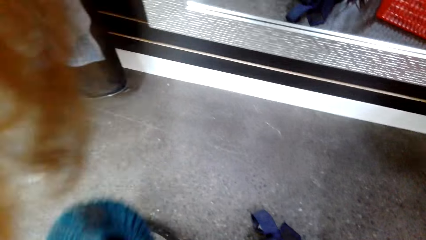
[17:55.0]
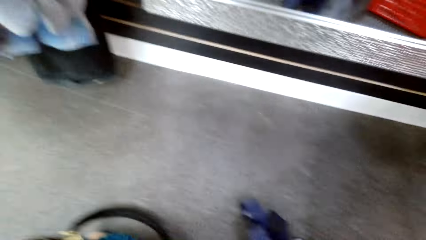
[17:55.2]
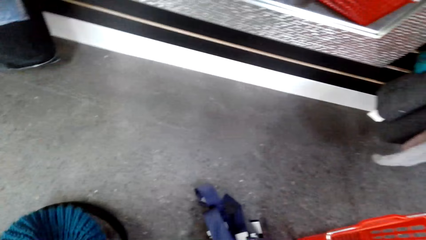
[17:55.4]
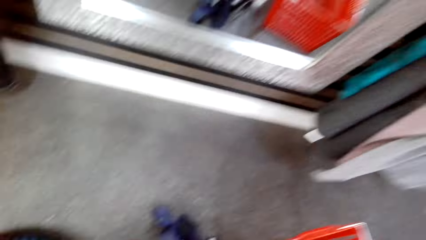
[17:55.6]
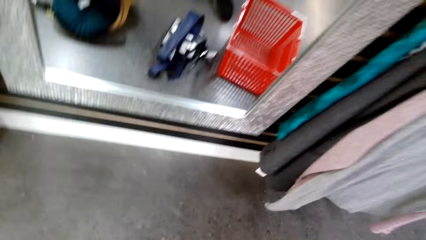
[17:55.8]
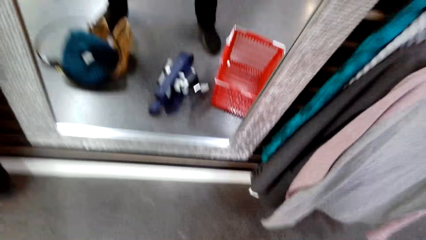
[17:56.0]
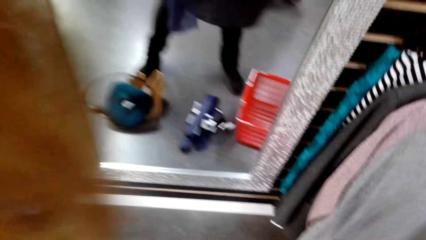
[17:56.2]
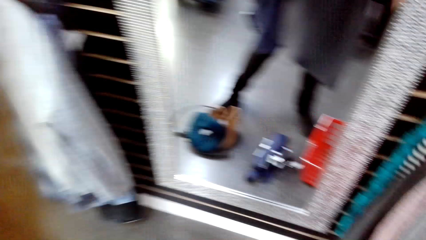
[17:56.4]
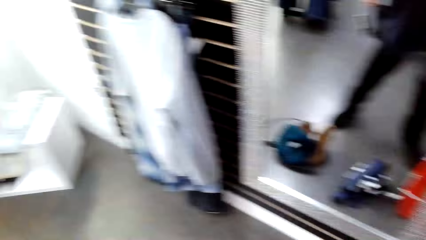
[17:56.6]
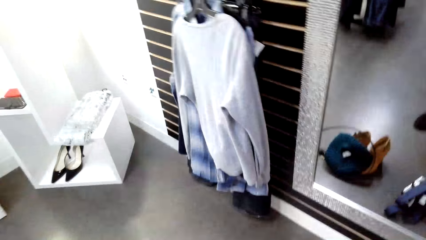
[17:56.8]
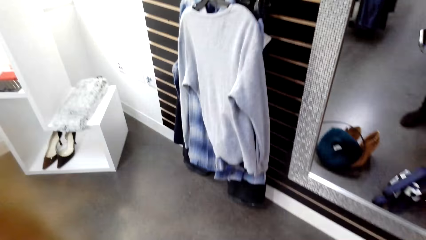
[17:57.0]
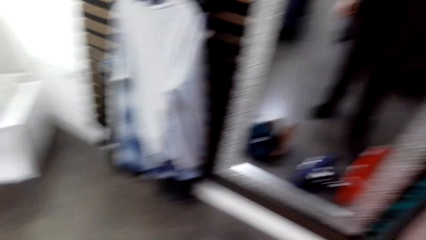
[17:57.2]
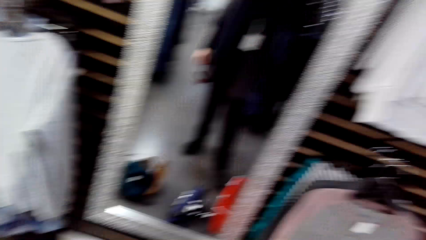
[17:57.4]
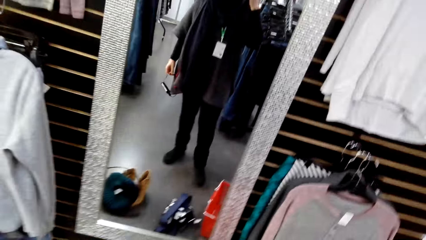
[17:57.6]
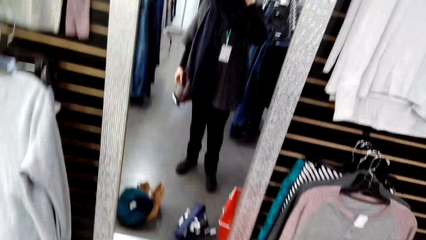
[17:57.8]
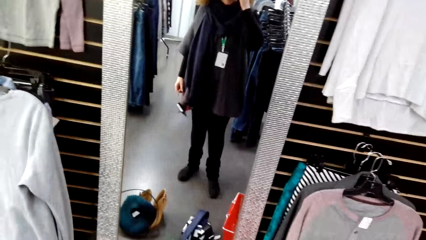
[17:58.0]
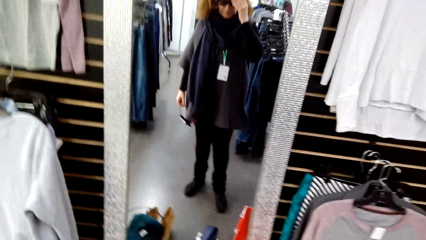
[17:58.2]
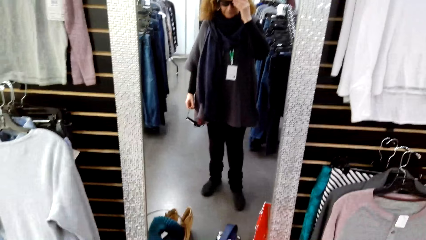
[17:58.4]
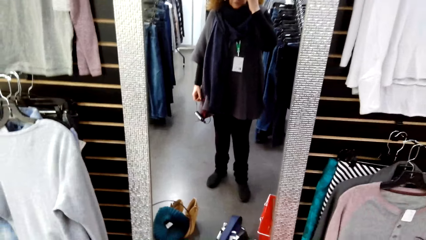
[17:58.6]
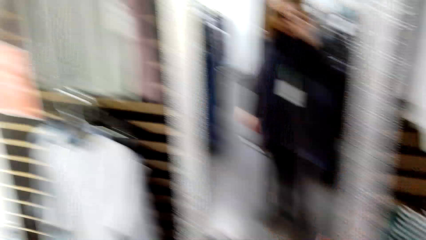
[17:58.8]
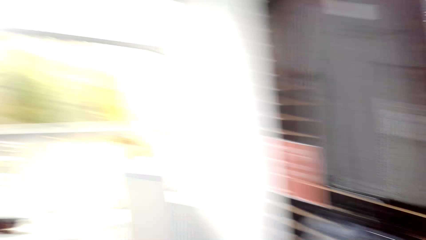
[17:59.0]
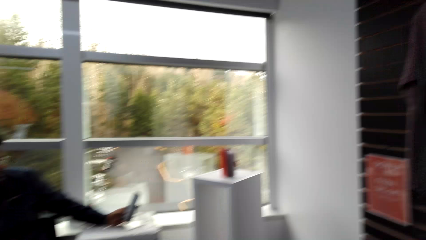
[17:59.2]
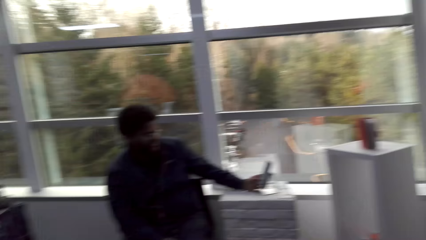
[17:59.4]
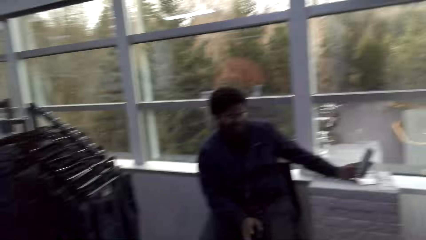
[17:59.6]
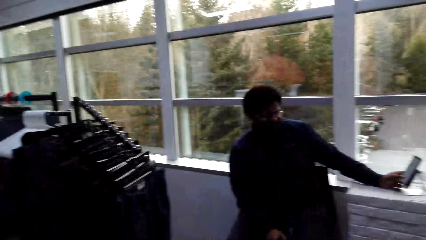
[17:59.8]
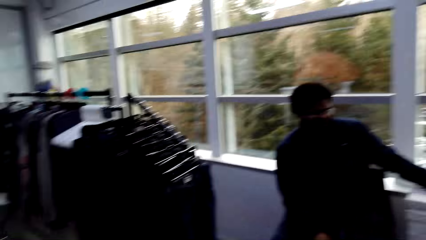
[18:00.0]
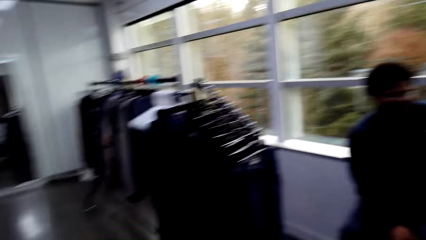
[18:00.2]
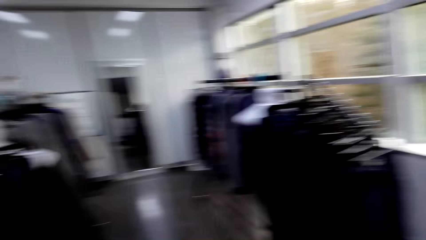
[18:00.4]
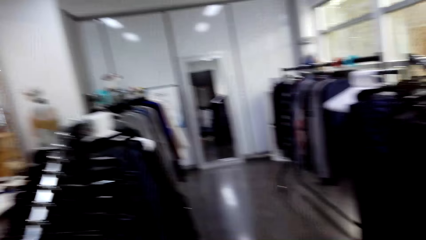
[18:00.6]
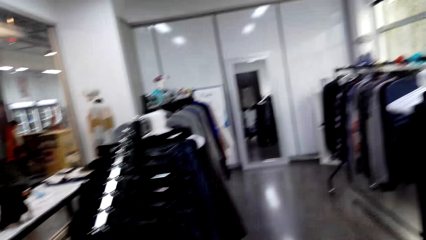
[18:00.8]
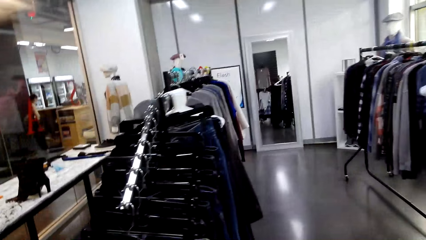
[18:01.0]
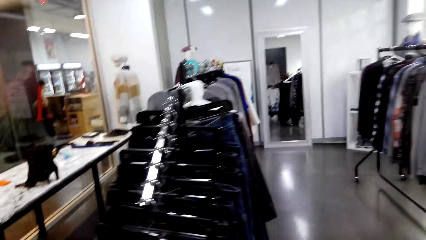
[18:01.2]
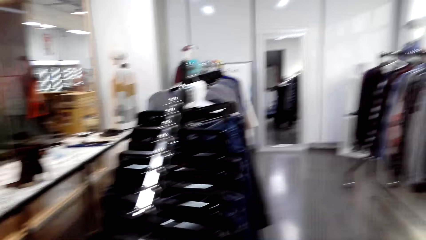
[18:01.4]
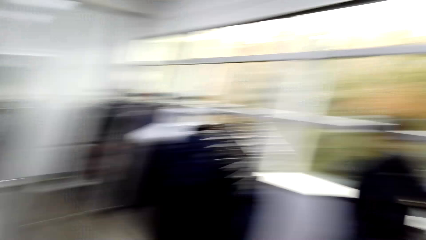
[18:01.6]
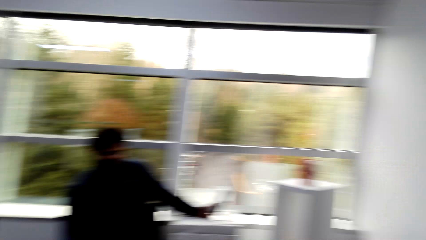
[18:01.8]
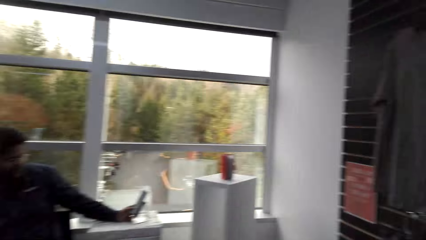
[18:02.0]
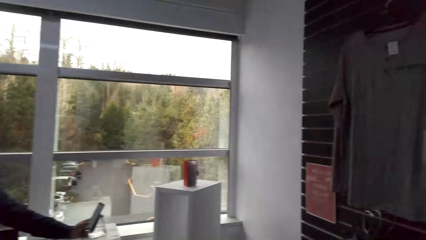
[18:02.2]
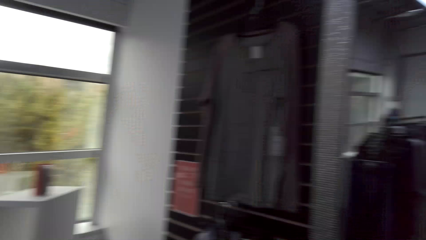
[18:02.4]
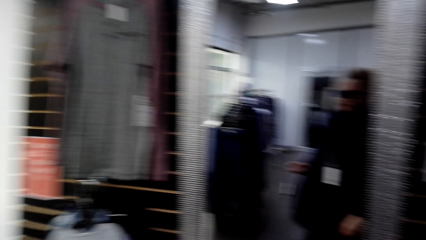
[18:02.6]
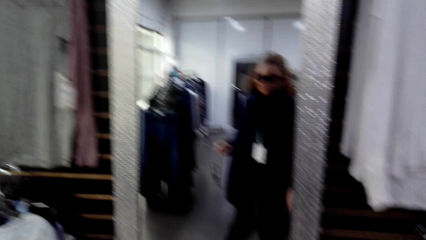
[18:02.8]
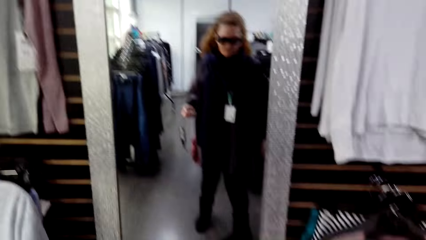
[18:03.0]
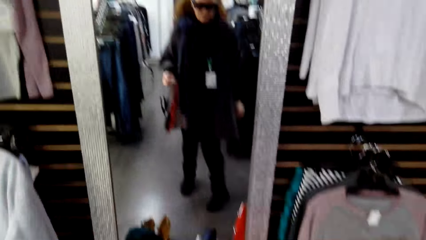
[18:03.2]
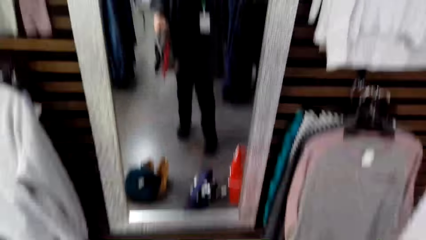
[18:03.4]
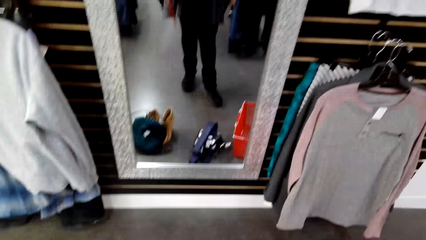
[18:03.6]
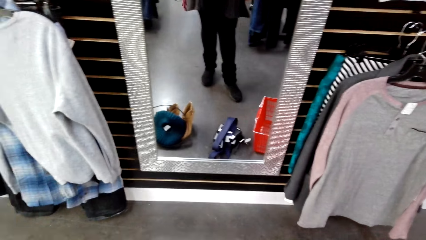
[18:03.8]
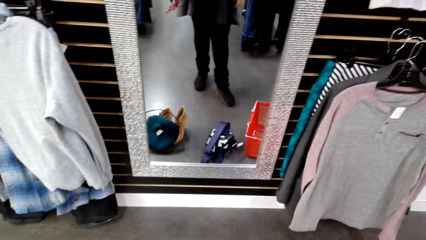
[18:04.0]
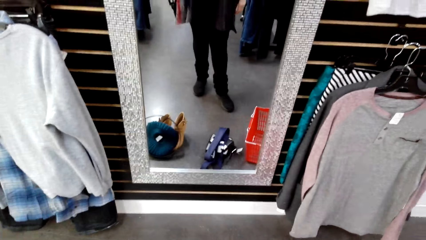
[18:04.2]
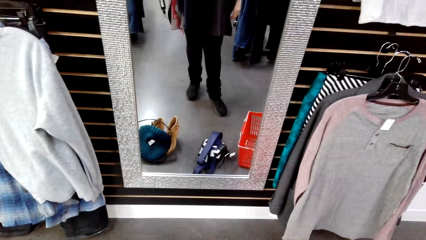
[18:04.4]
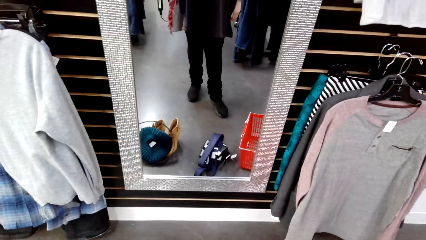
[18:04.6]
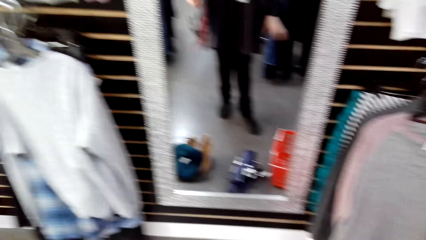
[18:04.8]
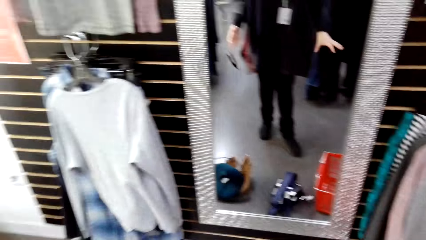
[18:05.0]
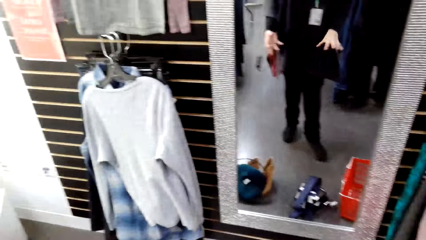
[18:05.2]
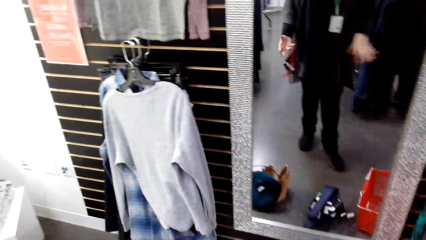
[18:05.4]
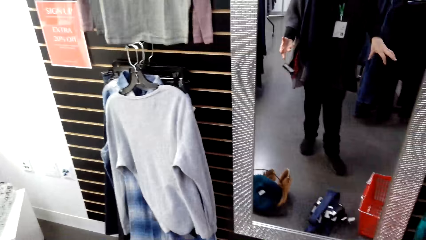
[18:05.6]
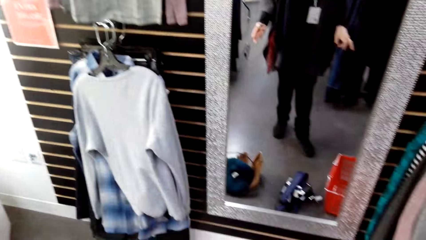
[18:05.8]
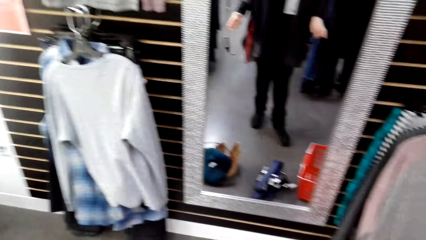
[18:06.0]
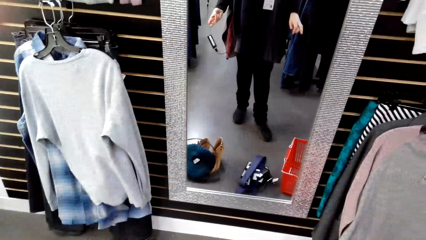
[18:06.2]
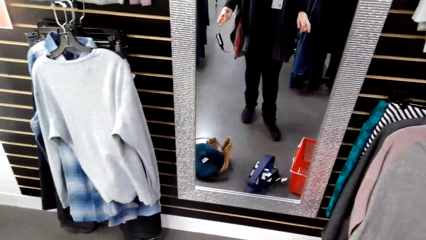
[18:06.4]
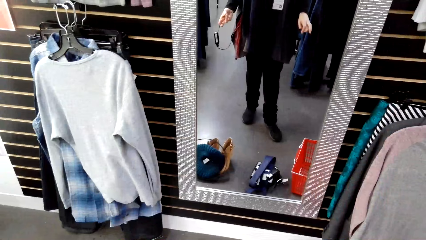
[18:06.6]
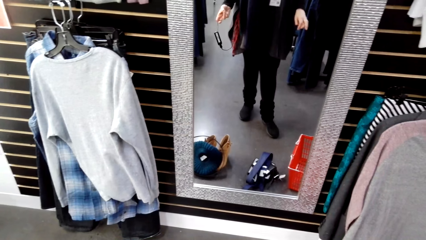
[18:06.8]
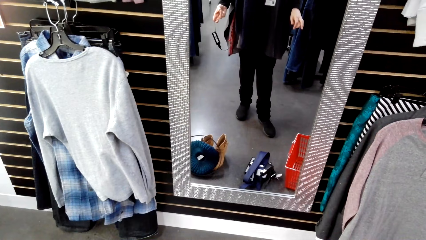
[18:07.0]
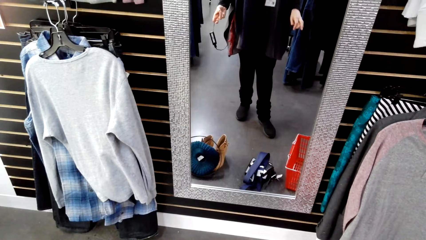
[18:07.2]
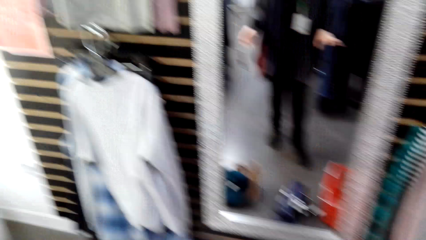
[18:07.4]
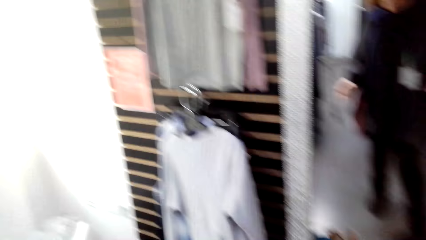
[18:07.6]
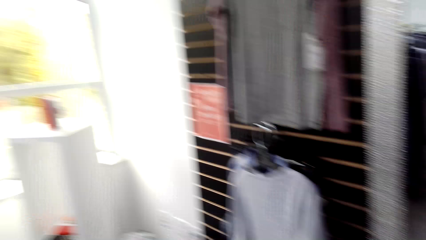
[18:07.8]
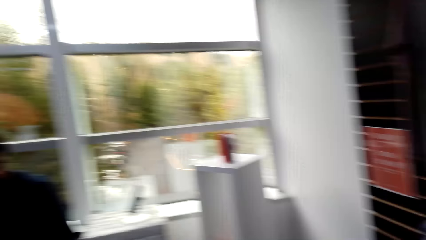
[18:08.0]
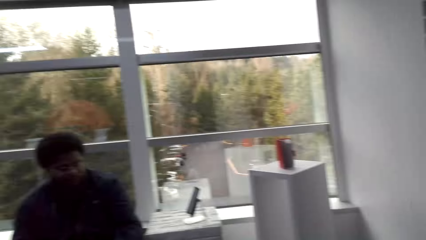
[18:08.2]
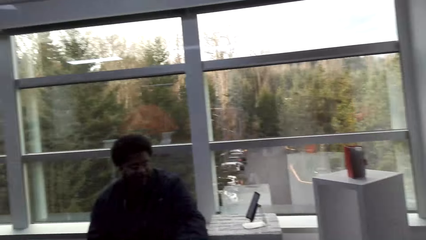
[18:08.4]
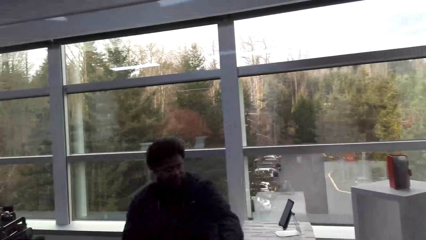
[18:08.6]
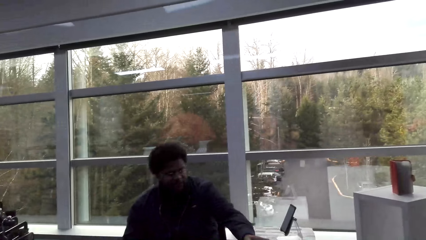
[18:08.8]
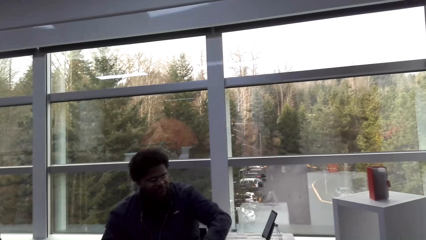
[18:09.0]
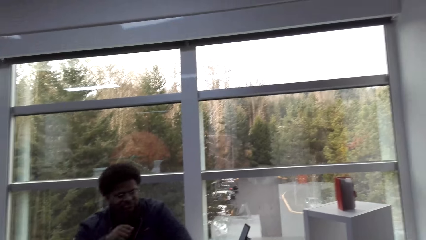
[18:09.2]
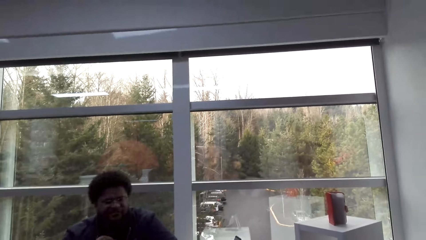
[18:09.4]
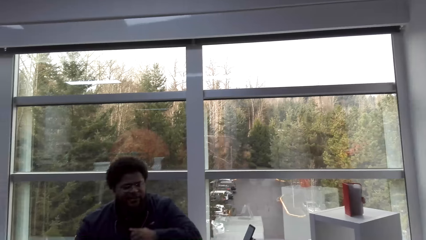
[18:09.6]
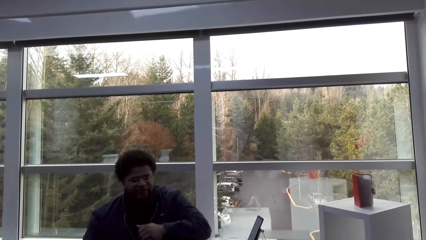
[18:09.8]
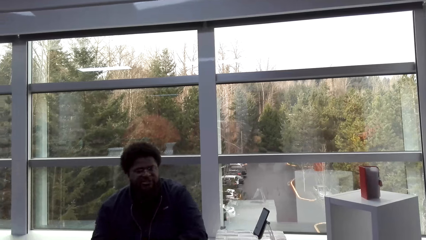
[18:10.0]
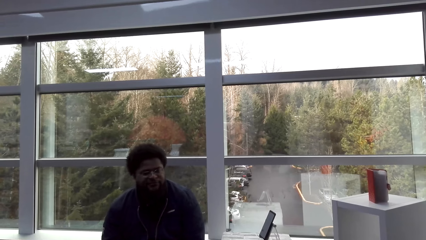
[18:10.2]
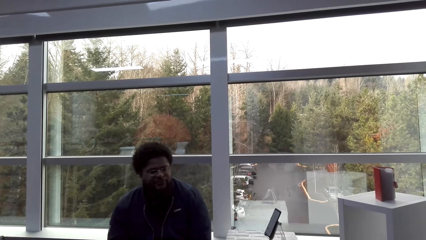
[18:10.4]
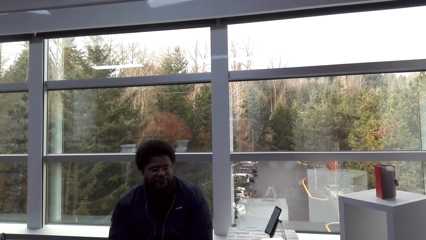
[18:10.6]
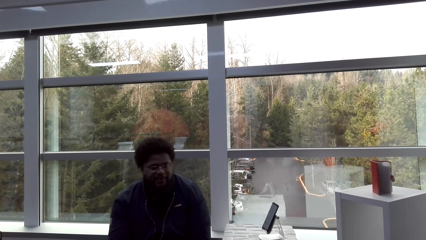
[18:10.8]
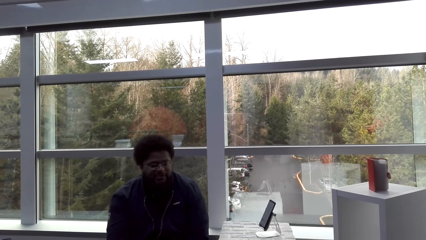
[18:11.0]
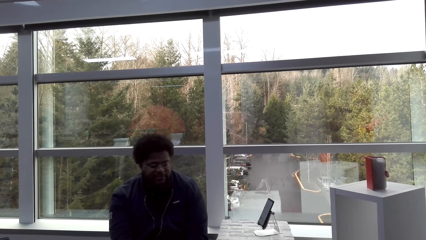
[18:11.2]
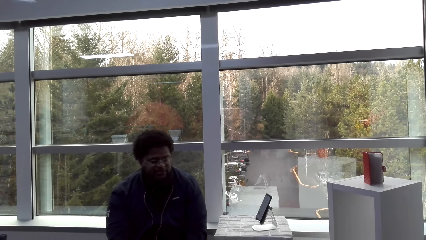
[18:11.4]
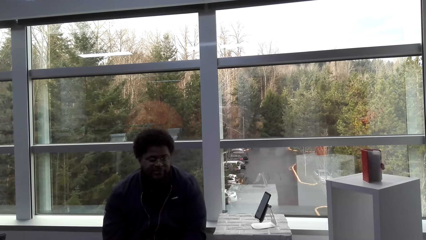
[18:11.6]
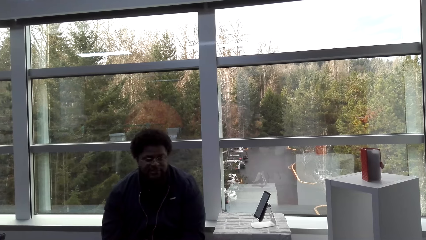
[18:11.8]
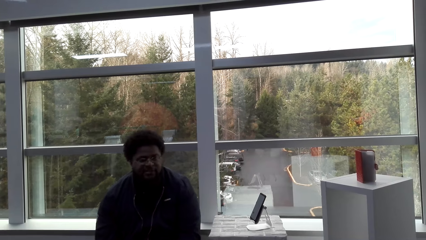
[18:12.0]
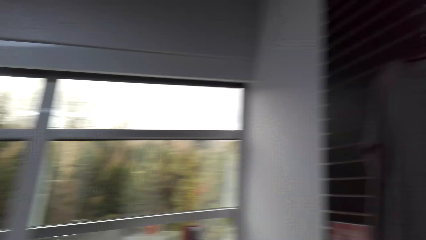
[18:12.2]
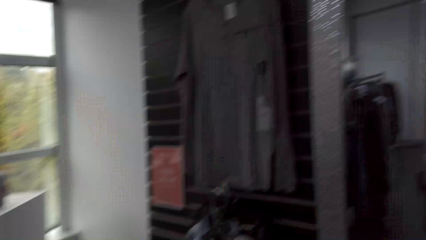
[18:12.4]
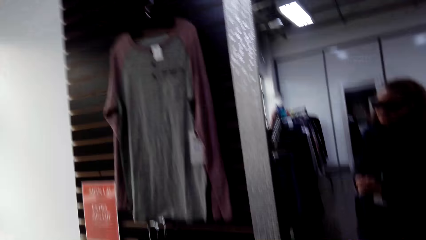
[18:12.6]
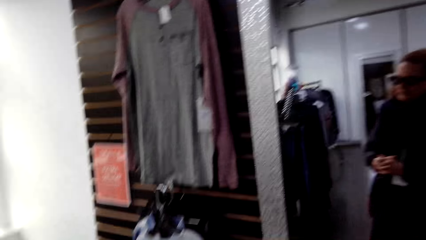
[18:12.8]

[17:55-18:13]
The camera wearer places a hat on the floor. They walk around in the clothing store. They look at the mirror. They stand in the clothing store. A man holds a phone in the store. The camera wearer looks around the clothes store. They walk around in the clothing store. The man holds the phone in the store. The camera wearer walks around in the clothing store. They look at the mirror. They stand in the clothing store. The man sits on a chair in the store. The camera wearer looks around the clothes store.
